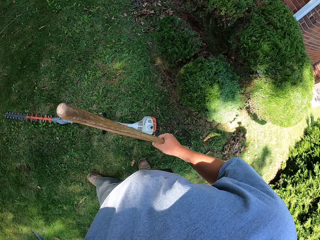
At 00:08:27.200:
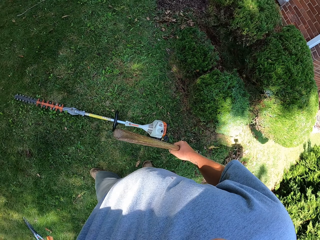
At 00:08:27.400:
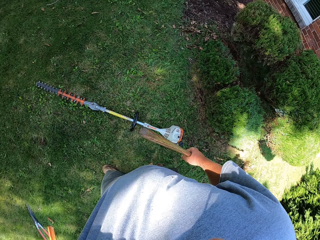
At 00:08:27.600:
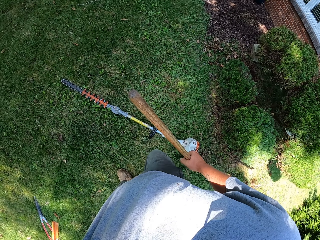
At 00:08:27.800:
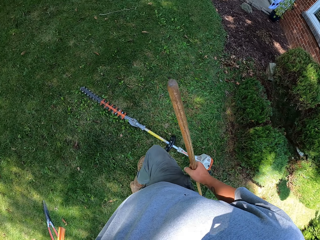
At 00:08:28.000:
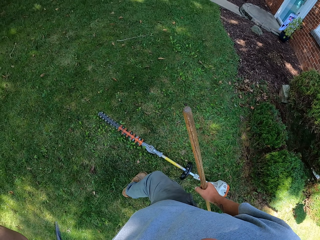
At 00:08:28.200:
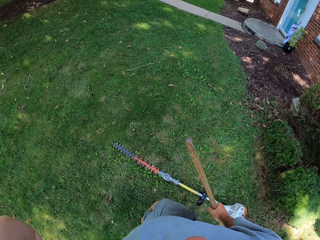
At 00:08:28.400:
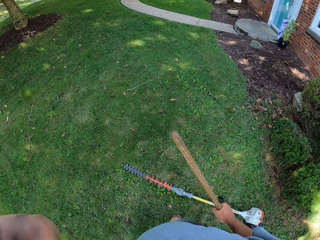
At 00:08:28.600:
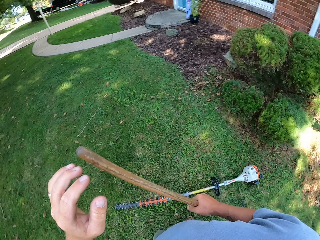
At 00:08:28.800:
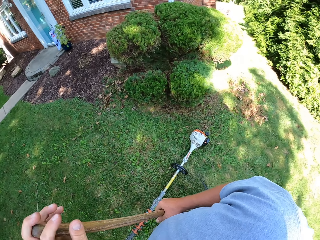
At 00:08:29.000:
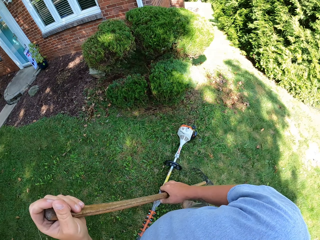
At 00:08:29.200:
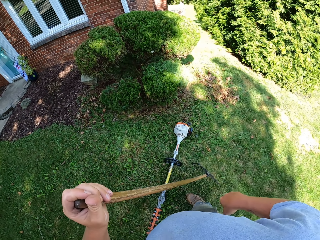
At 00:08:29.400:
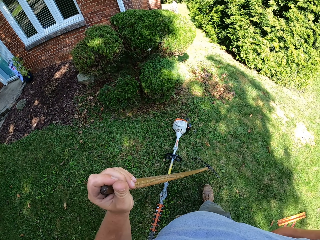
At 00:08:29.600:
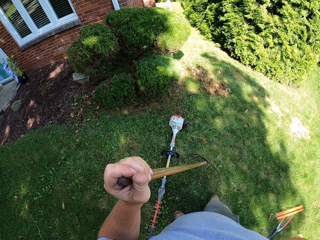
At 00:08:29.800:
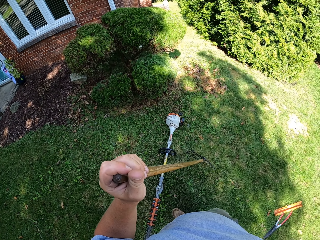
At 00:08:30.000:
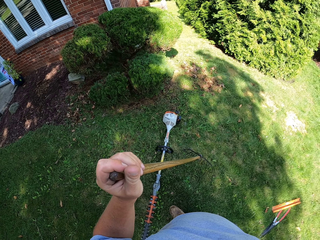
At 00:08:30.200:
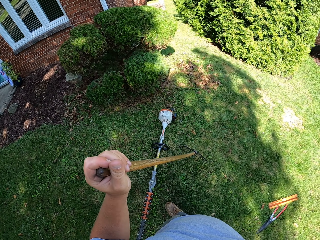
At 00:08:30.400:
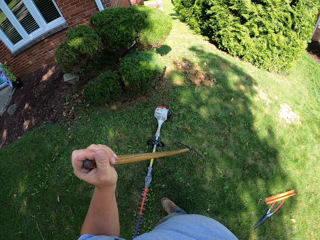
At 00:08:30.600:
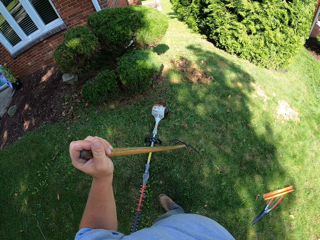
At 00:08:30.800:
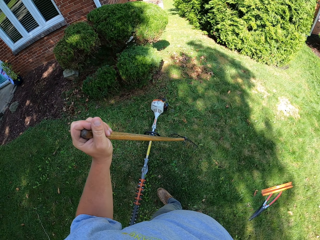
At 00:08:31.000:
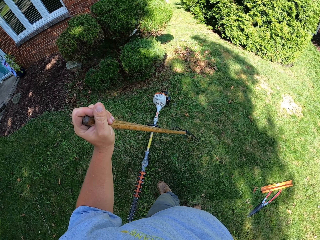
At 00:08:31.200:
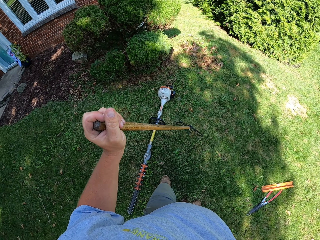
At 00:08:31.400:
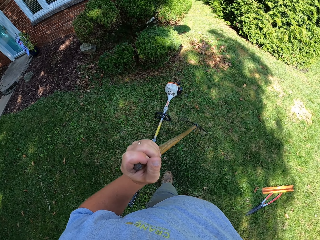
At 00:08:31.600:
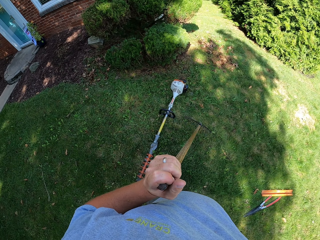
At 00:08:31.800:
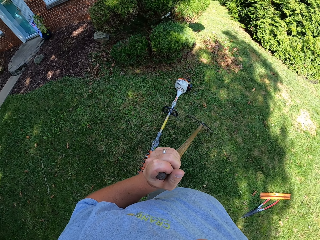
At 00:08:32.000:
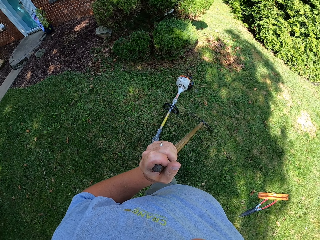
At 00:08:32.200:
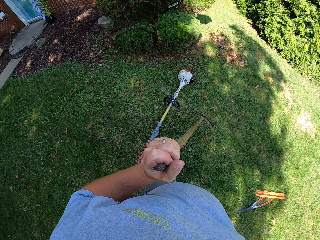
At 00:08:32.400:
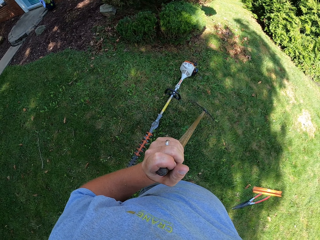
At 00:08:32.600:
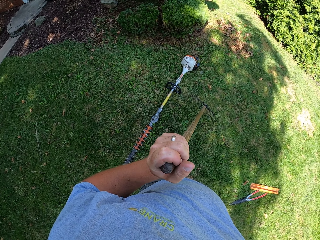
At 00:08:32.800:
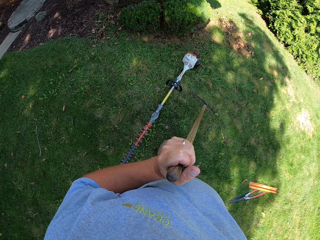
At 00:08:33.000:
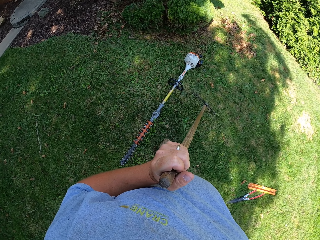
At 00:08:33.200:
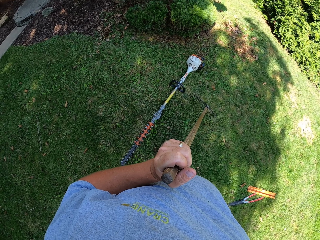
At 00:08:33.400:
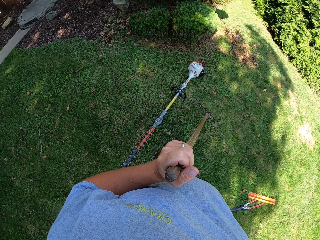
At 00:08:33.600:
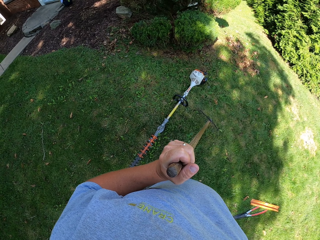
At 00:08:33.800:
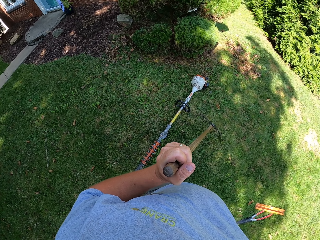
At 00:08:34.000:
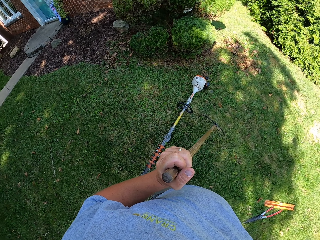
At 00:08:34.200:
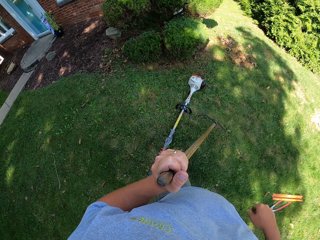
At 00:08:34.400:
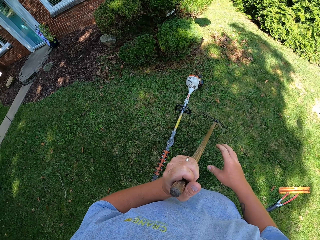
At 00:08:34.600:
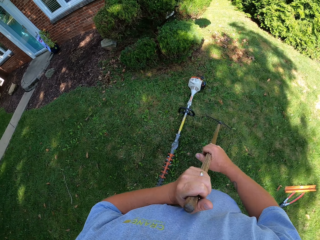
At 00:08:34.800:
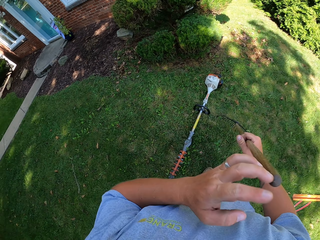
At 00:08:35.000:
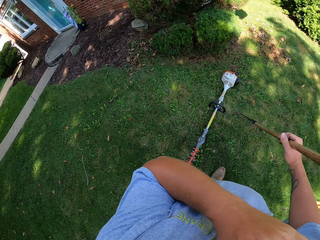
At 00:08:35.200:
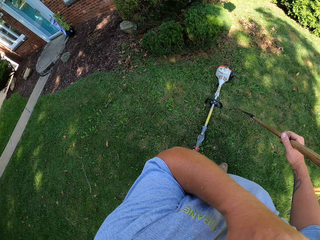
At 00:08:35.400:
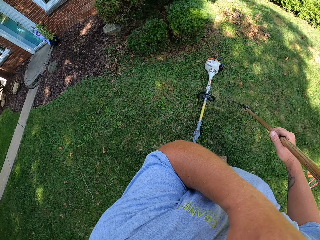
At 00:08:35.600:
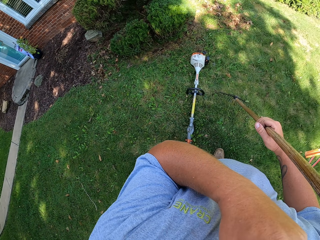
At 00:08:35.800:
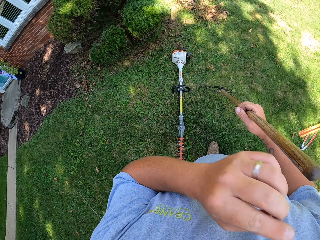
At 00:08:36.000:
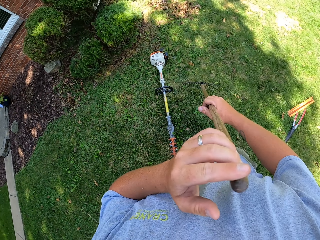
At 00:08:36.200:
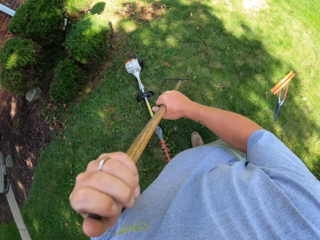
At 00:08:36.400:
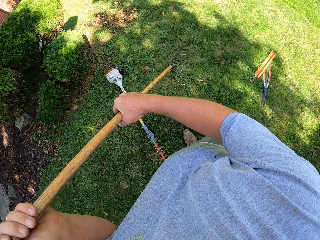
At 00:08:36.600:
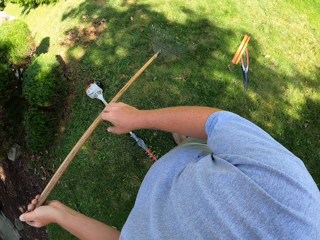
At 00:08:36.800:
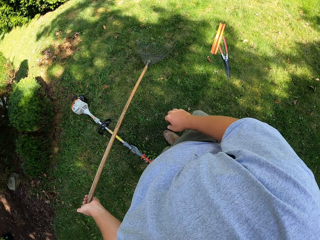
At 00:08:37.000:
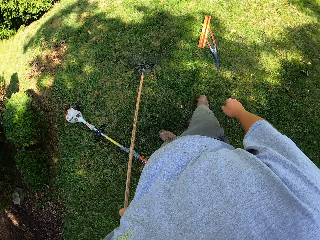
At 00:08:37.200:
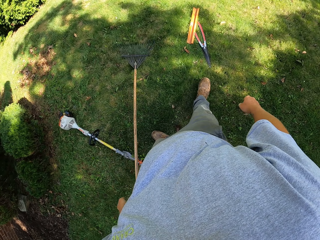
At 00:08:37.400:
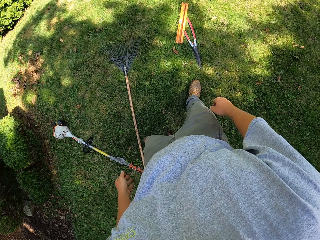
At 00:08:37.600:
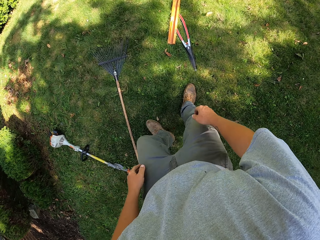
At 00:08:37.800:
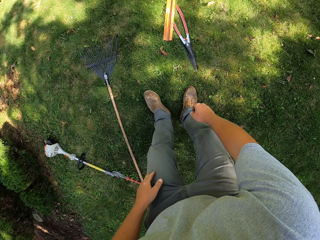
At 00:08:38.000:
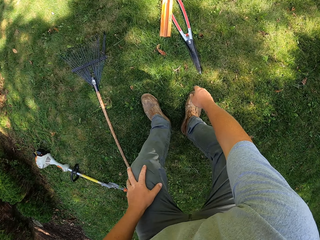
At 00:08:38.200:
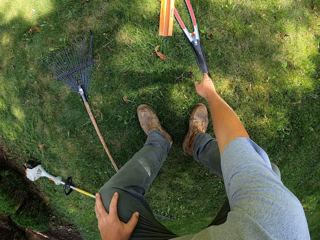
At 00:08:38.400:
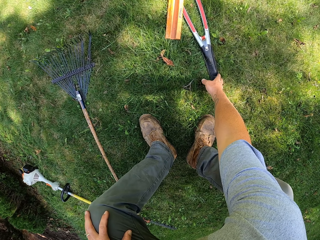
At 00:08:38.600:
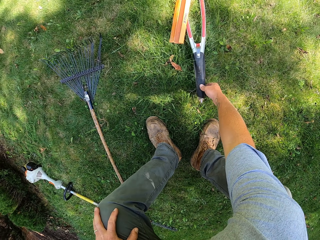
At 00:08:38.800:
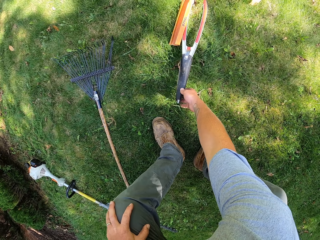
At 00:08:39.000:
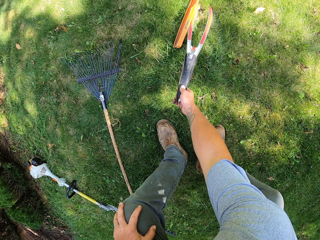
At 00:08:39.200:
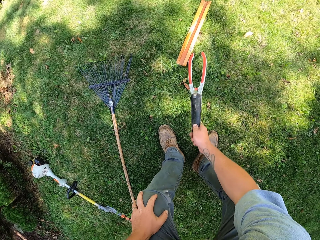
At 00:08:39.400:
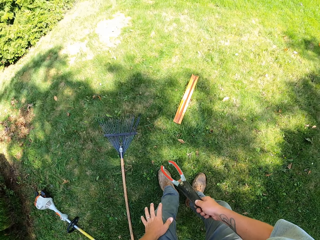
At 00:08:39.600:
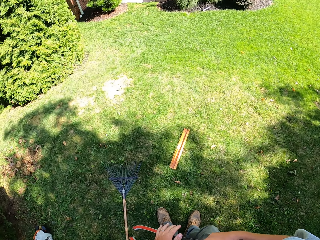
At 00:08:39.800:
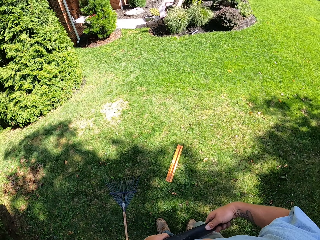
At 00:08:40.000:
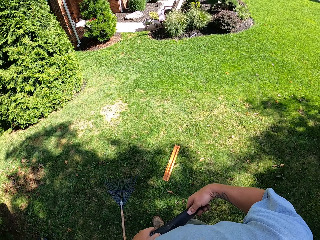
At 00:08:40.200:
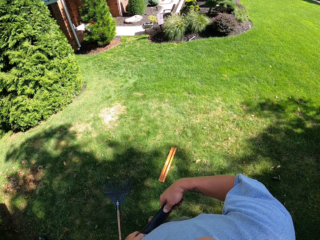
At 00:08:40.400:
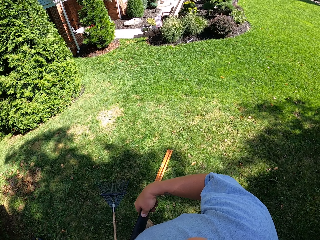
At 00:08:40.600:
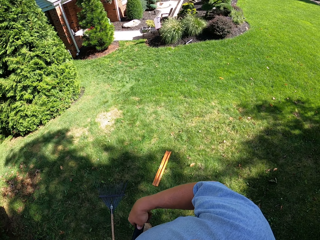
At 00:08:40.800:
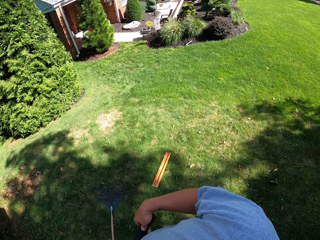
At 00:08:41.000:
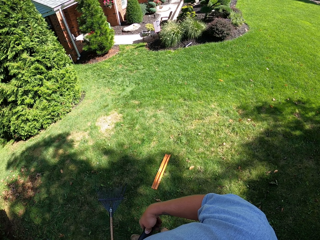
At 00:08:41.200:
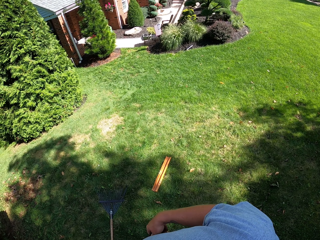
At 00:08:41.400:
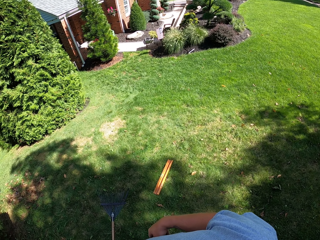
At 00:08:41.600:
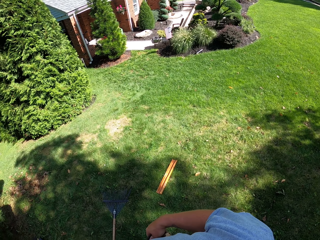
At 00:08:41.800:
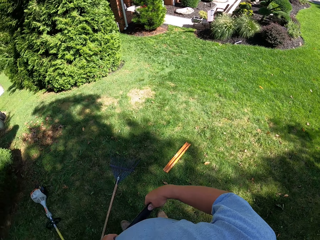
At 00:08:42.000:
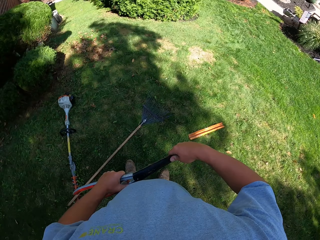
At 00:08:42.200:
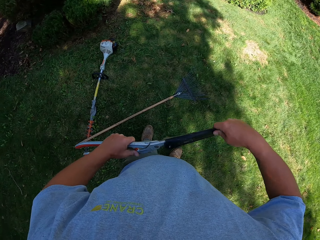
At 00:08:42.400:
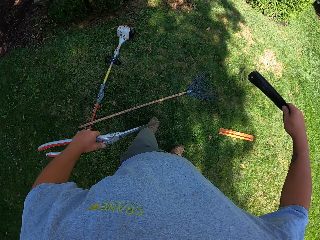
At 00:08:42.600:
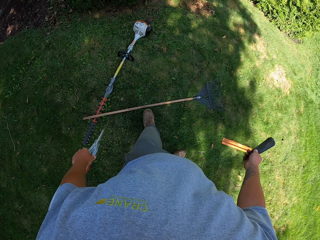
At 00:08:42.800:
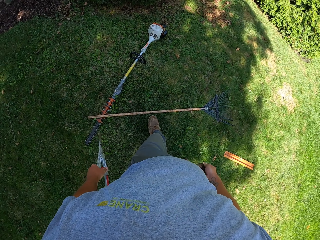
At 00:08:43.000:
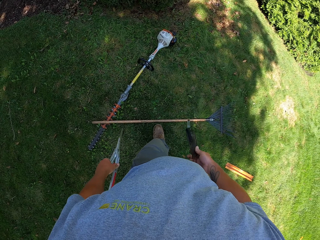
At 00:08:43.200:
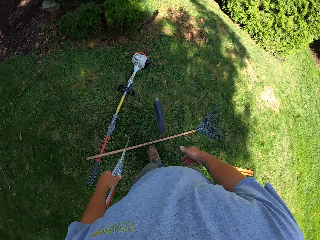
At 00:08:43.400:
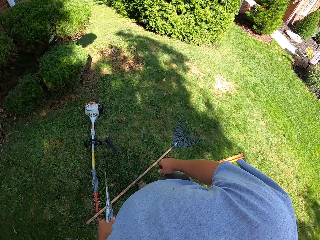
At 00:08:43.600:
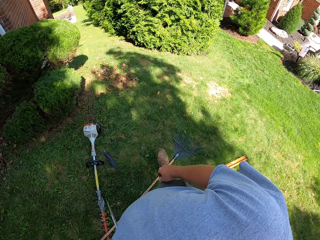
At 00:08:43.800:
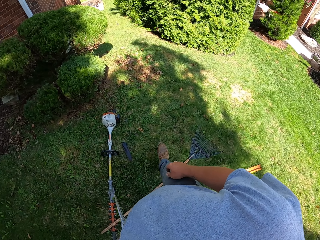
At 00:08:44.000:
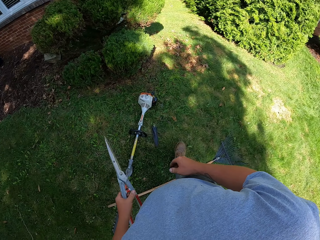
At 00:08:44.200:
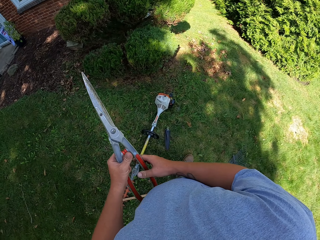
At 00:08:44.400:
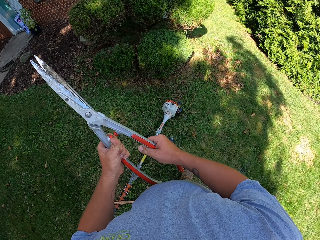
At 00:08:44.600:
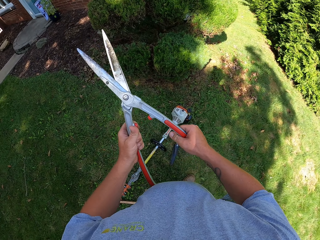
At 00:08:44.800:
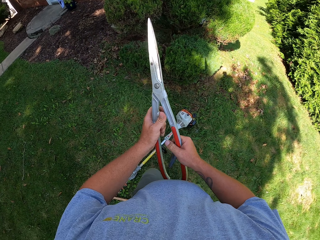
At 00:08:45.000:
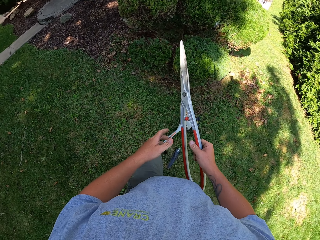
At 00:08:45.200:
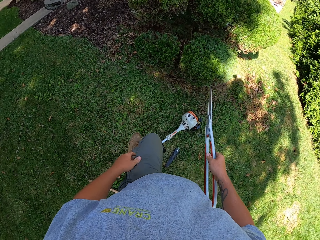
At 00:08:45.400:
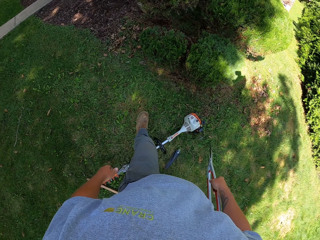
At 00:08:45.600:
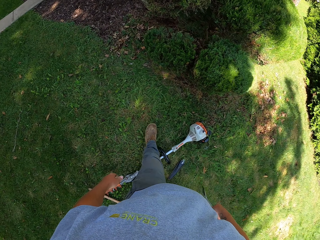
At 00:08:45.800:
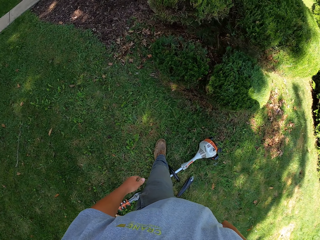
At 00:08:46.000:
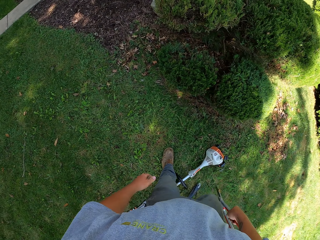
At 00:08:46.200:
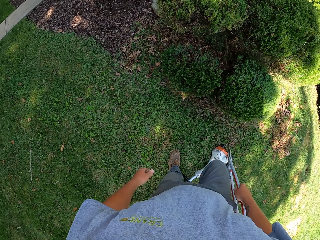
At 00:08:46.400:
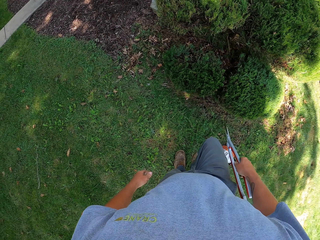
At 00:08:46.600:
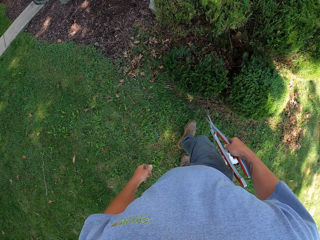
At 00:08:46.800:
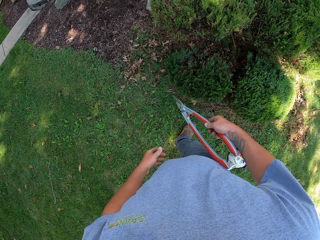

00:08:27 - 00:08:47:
The camera wearer stands. They put down the garden broom. They bend, take the garden shear from the ground, and stand. They remove the leather sheath from the garden shear. They throw the leather sheath on the ground. They walk towards the plants in the garden.
